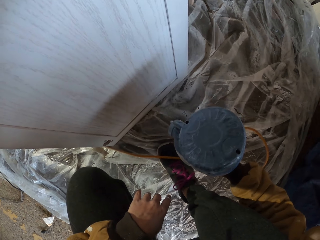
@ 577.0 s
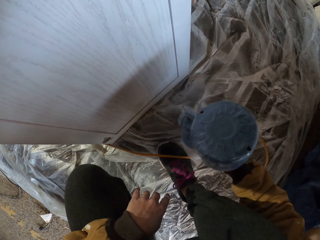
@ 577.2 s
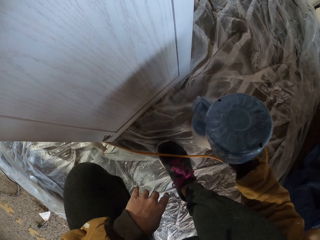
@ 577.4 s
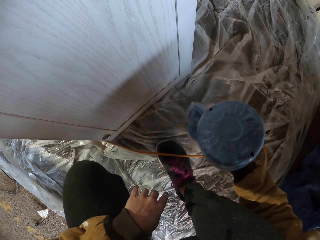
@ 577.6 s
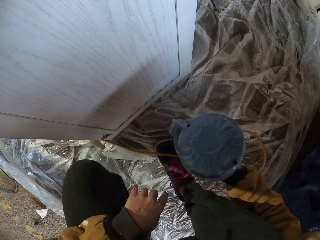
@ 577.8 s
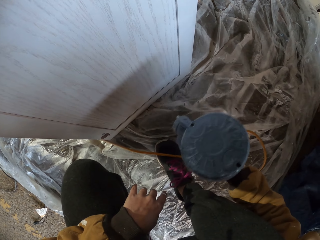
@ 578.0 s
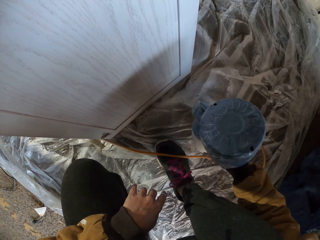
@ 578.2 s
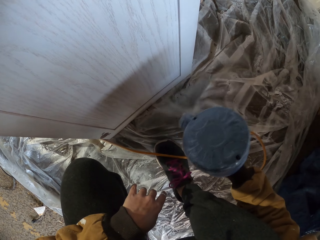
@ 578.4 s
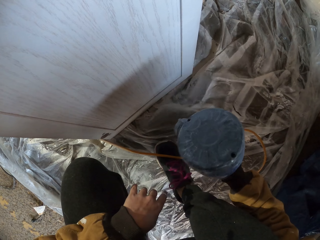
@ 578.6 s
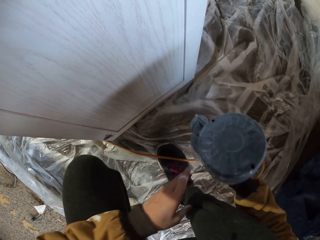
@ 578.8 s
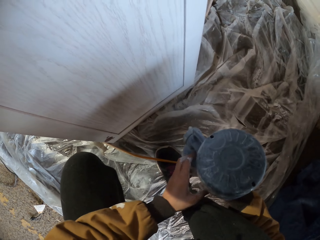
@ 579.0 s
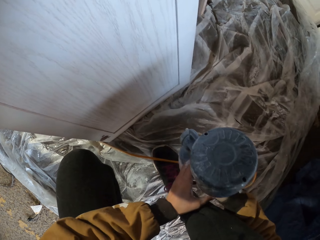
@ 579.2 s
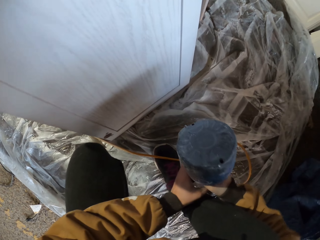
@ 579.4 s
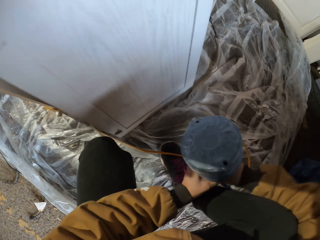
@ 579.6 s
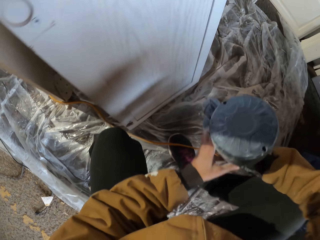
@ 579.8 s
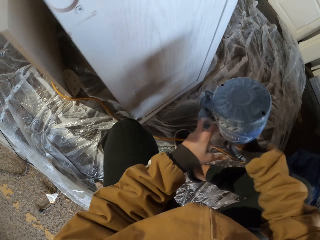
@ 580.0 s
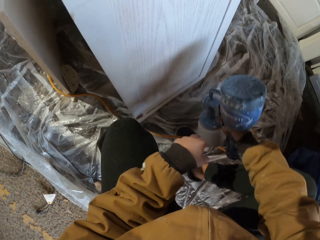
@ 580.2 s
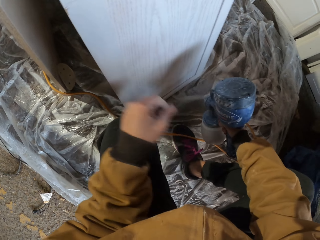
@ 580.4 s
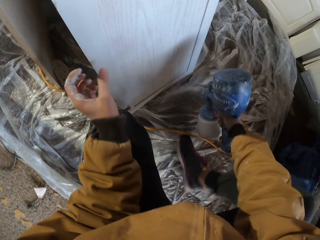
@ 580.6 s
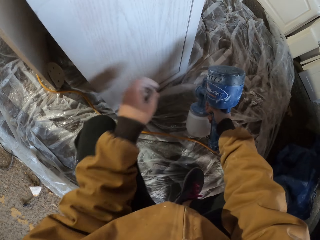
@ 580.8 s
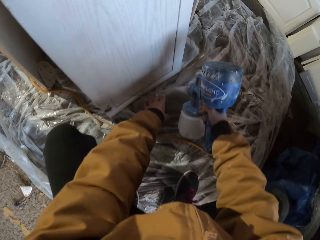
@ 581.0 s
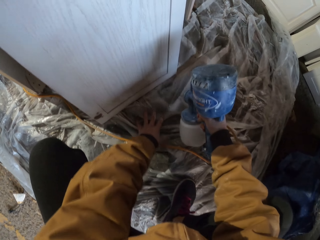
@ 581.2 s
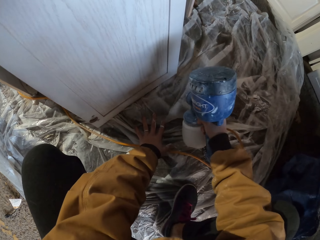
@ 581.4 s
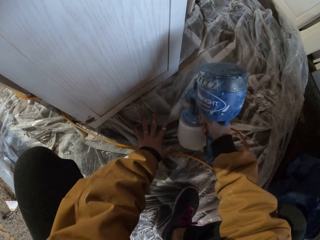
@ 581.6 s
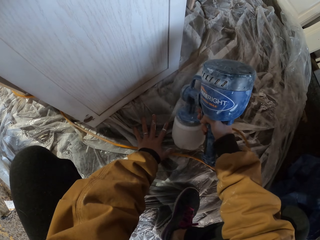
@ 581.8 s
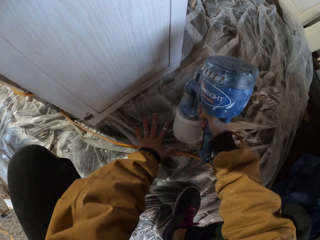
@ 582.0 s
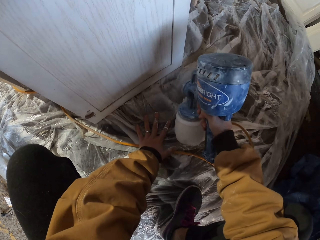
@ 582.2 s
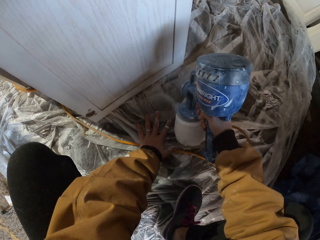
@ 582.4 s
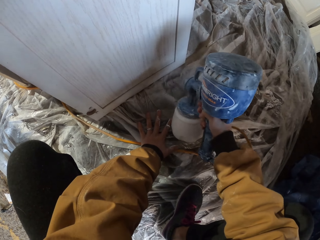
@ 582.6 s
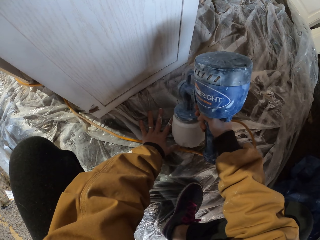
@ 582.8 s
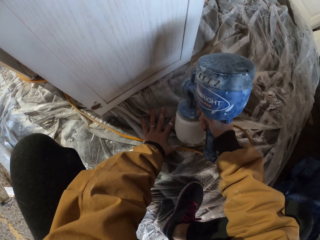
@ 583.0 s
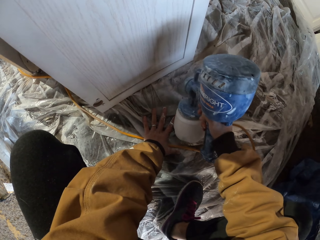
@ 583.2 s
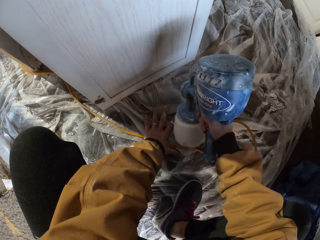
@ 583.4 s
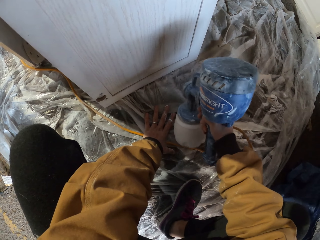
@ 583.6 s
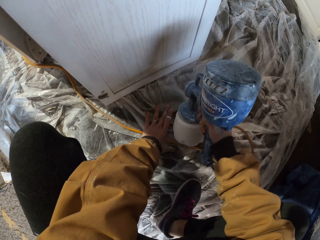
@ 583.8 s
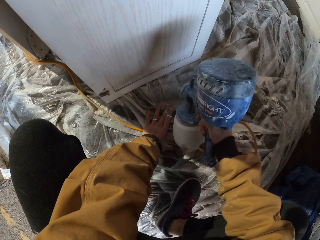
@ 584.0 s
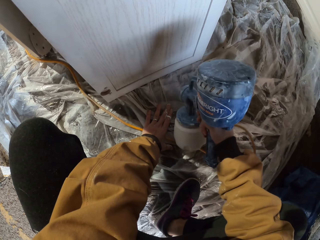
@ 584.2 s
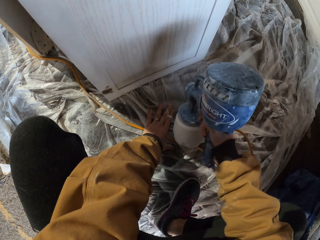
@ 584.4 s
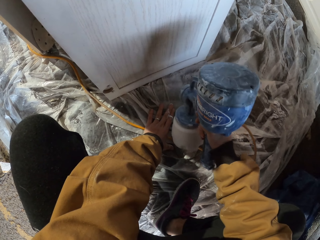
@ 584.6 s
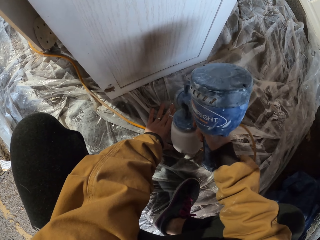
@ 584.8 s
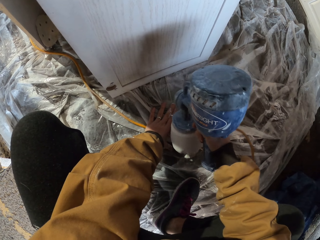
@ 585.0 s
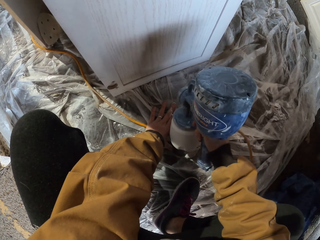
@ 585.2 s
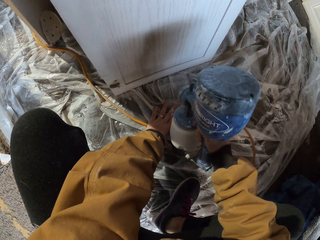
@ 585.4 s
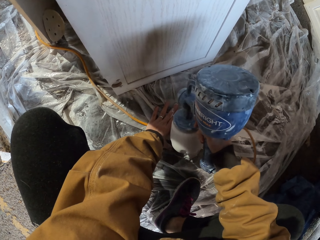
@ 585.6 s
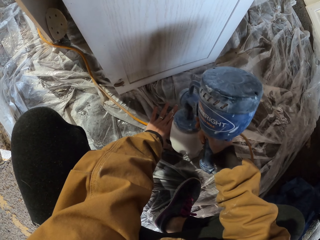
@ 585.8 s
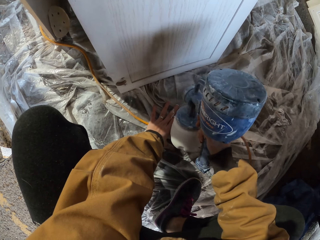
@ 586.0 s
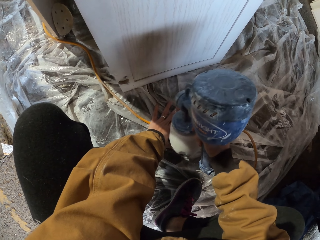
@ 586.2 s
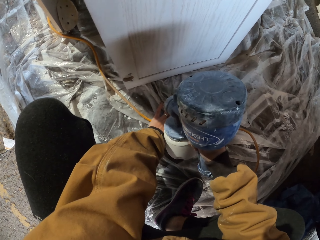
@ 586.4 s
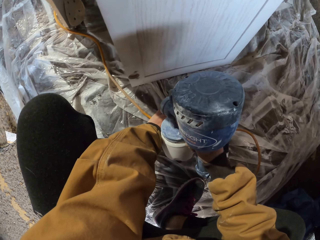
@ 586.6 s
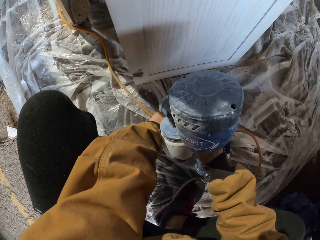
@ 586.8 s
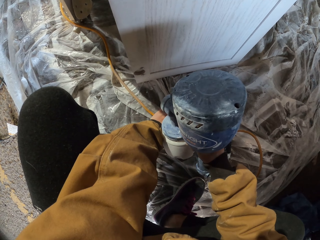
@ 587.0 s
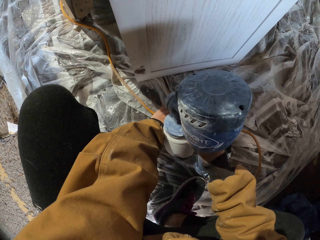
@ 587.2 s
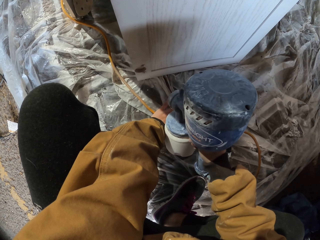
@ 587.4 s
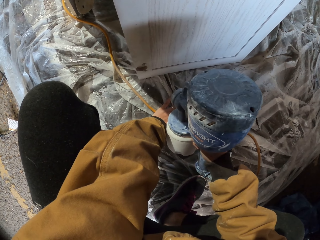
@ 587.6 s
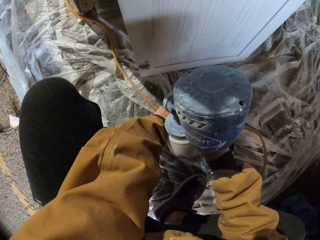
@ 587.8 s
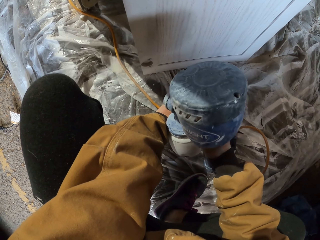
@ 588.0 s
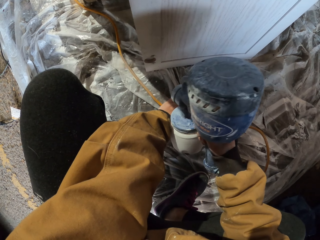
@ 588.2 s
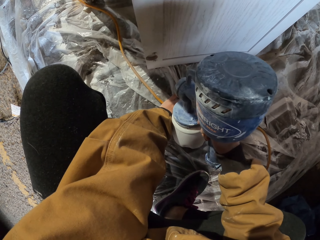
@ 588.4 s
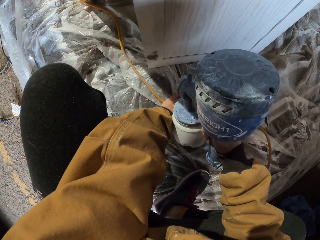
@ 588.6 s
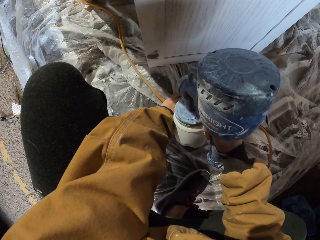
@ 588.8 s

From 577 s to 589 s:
The camera wearer adjusts the paint sprayer in the hand. They touch the paint spray gun with the left hand and remove the left hand from the spray. They paint the cabinet door with the paint sprayer. They place the hand on the polythene bag on the floor.

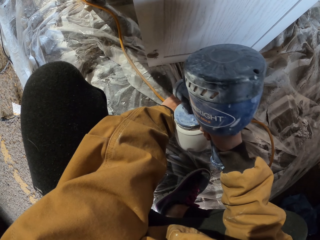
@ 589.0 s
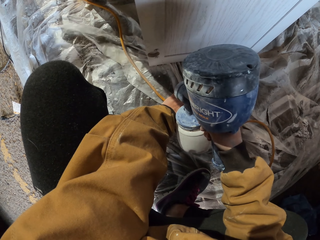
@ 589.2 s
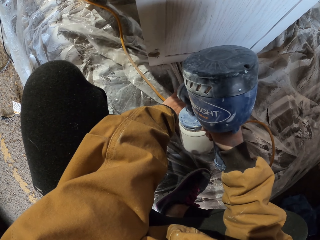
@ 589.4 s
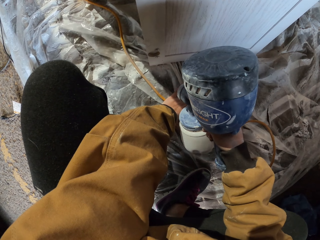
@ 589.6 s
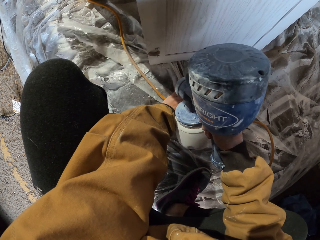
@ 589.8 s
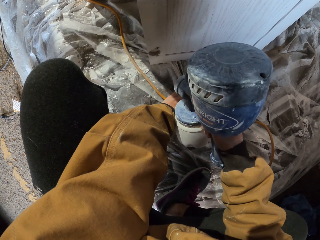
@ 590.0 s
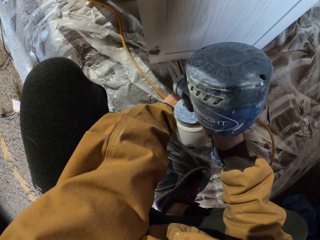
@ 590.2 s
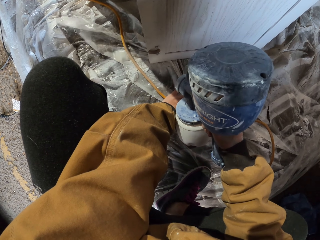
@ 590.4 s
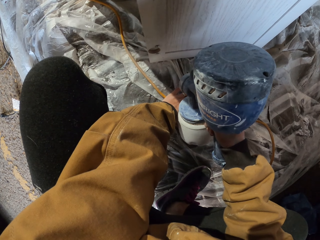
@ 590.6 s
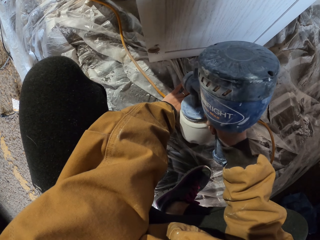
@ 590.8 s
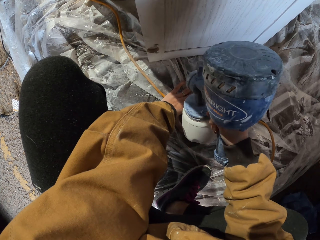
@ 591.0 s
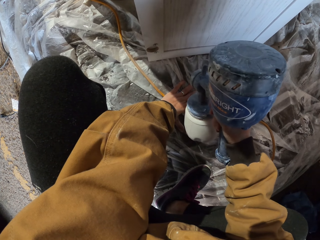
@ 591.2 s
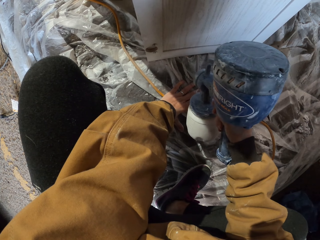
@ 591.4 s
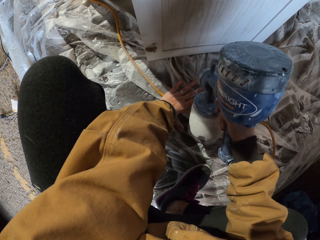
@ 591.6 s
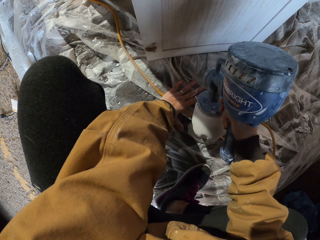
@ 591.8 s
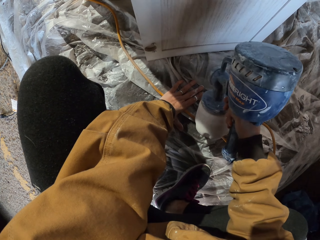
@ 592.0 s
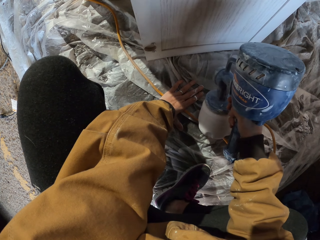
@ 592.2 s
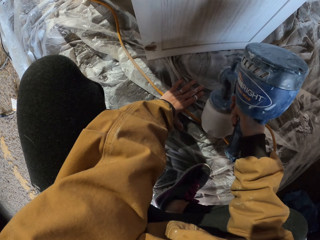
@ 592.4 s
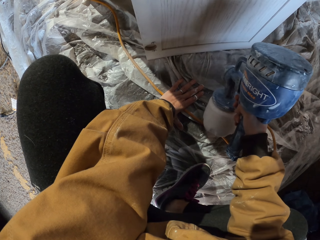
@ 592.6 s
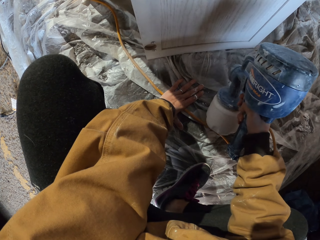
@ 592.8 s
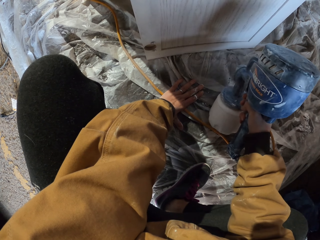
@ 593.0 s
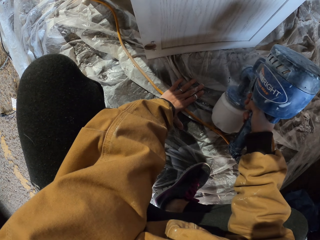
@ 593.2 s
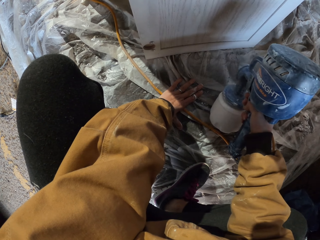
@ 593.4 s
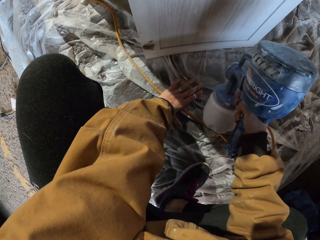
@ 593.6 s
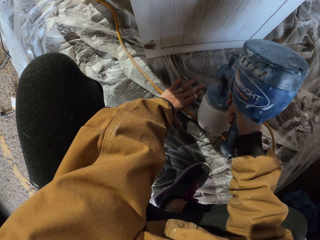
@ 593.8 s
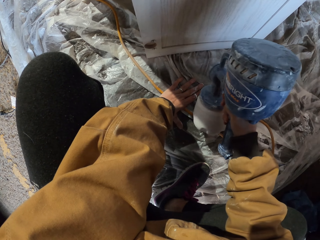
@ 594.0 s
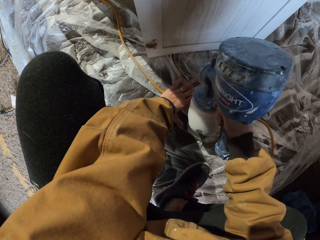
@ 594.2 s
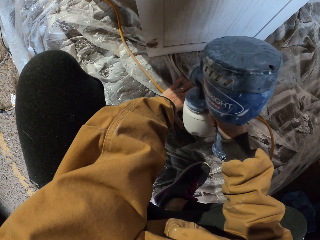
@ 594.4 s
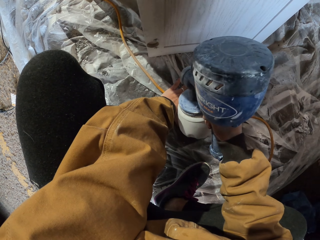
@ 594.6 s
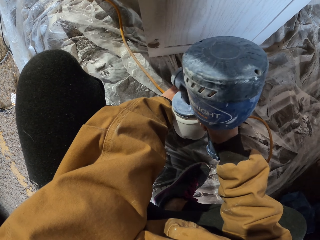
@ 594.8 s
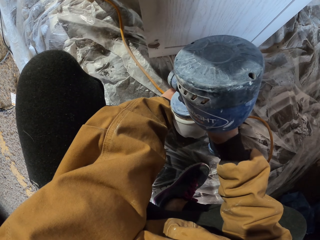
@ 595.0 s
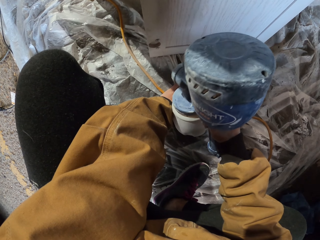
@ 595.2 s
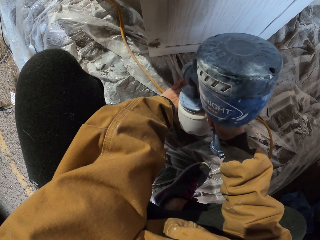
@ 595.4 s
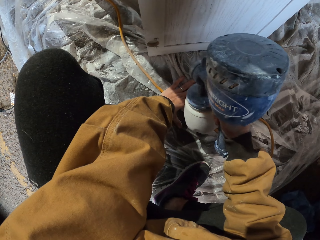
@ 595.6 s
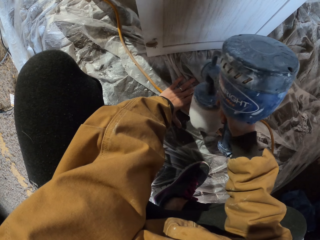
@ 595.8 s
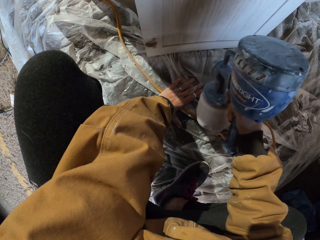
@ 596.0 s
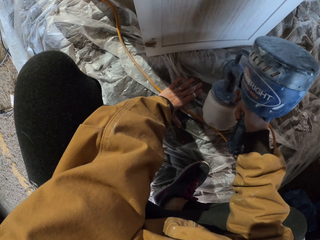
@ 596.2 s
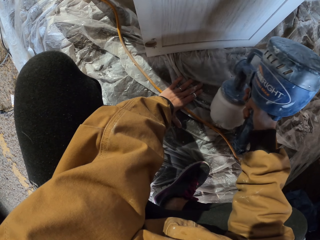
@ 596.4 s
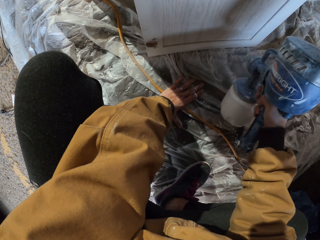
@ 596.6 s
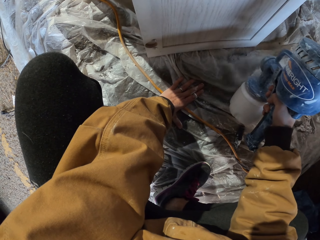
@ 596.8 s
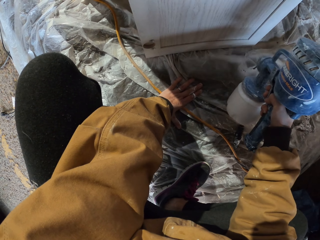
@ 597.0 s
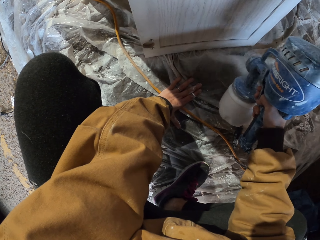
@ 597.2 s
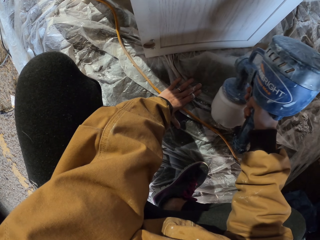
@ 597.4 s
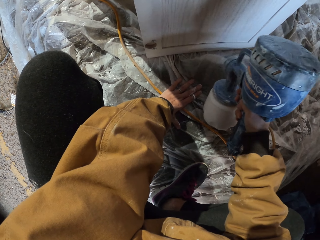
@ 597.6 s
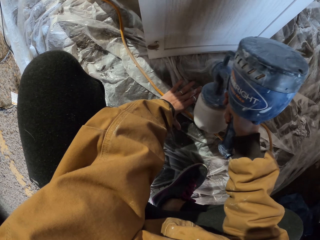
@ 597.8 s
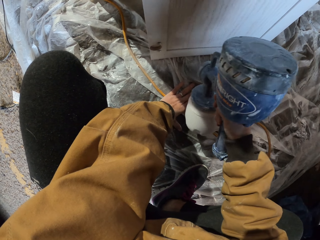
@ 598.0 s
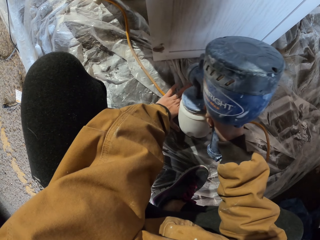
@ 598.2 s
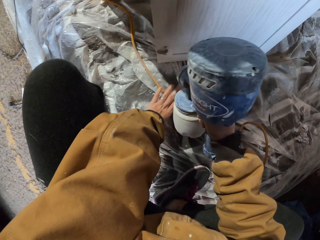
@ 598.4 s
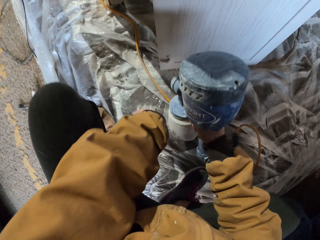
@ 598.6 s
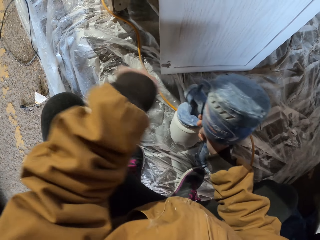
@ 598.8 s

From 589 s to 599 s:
The camera wearer places the hand on the leg.
